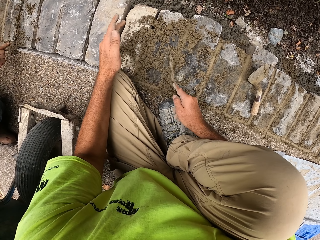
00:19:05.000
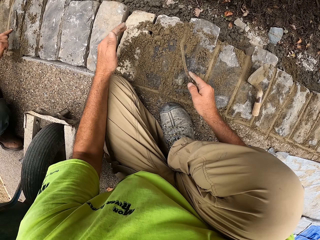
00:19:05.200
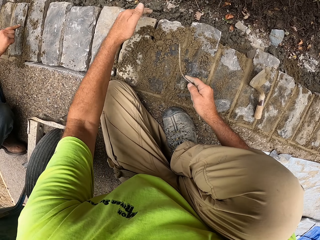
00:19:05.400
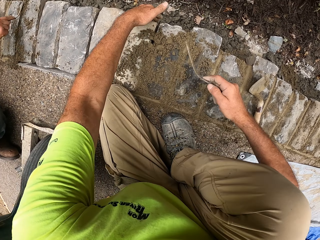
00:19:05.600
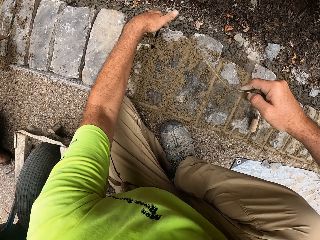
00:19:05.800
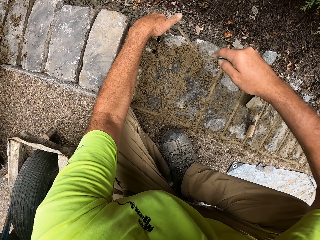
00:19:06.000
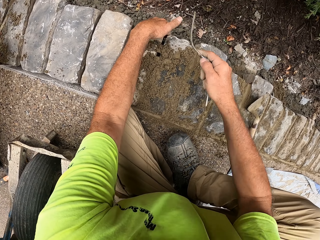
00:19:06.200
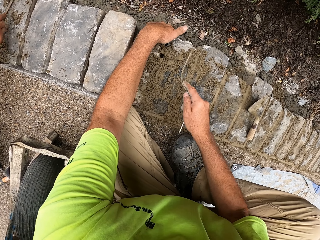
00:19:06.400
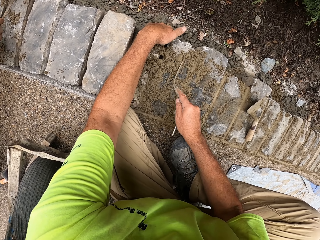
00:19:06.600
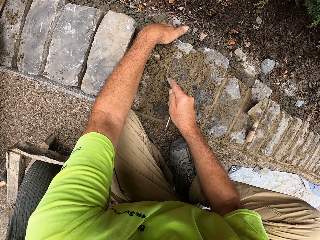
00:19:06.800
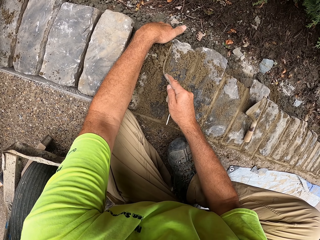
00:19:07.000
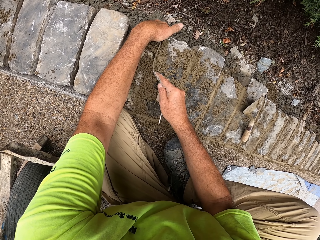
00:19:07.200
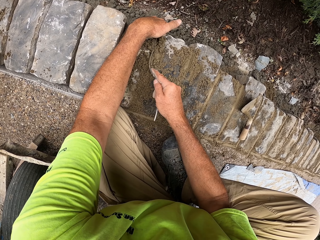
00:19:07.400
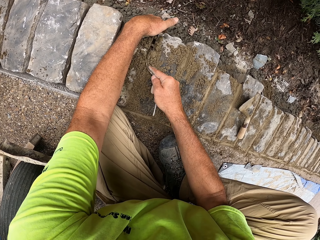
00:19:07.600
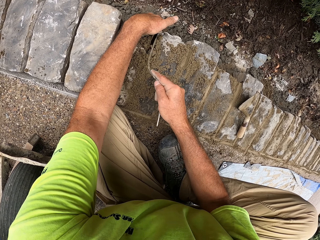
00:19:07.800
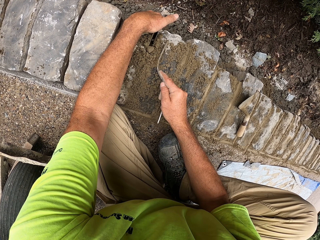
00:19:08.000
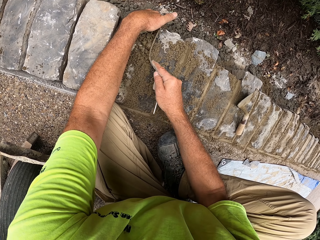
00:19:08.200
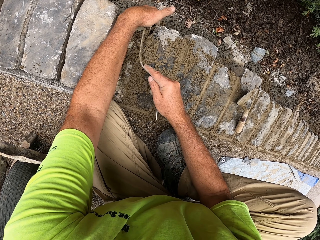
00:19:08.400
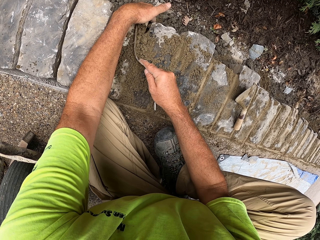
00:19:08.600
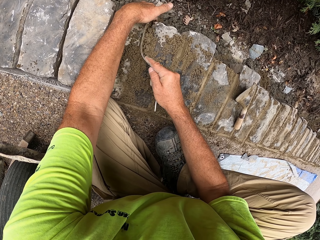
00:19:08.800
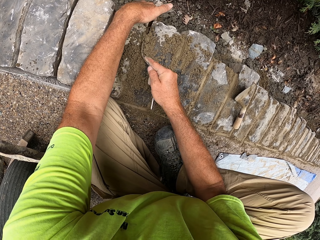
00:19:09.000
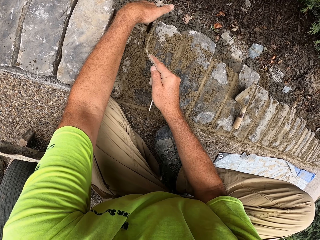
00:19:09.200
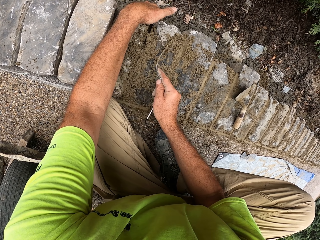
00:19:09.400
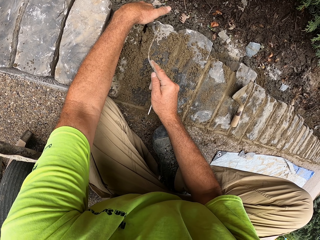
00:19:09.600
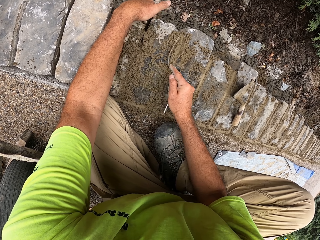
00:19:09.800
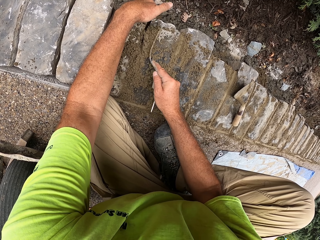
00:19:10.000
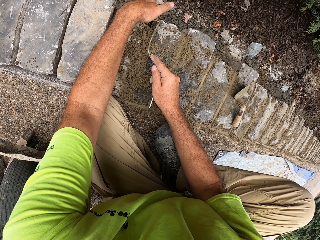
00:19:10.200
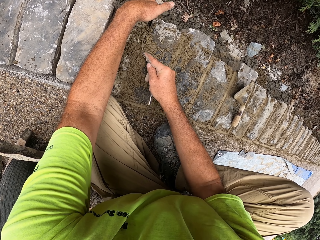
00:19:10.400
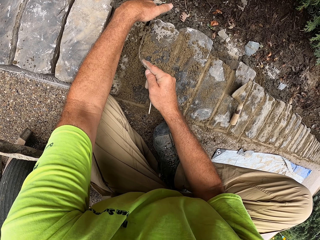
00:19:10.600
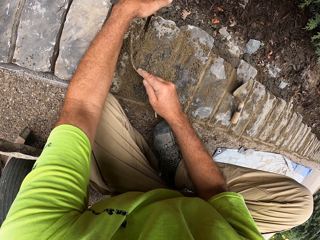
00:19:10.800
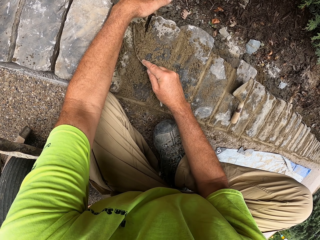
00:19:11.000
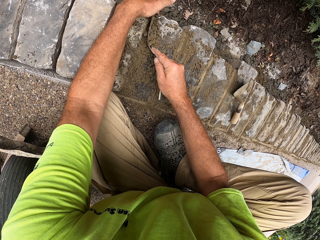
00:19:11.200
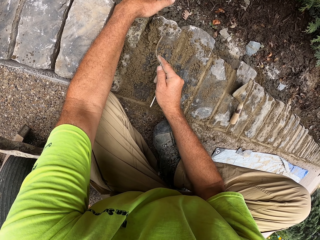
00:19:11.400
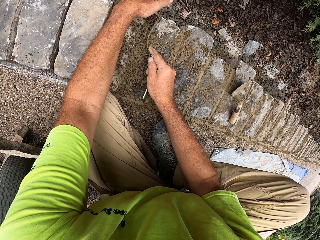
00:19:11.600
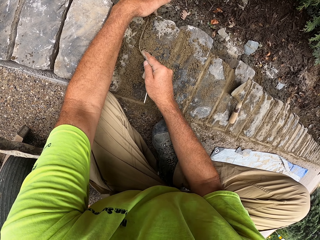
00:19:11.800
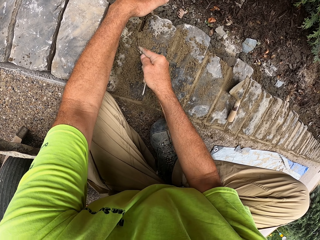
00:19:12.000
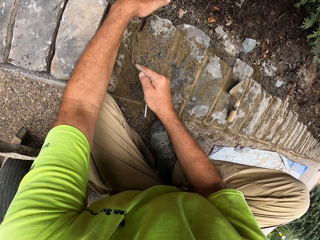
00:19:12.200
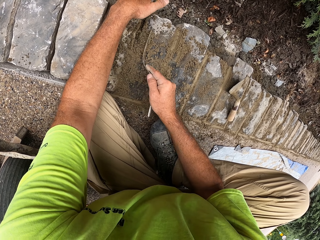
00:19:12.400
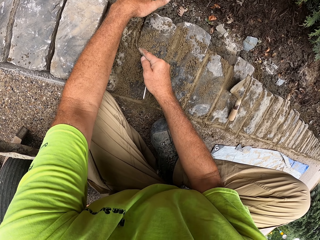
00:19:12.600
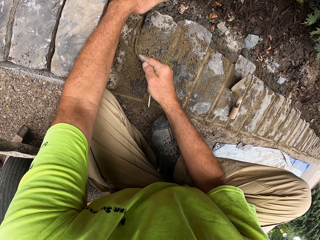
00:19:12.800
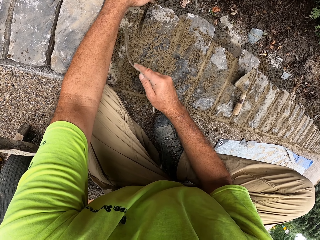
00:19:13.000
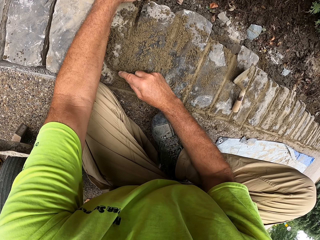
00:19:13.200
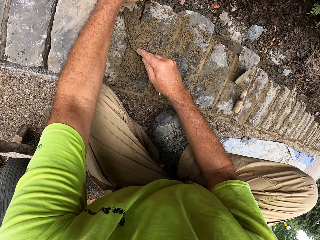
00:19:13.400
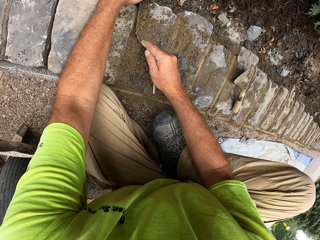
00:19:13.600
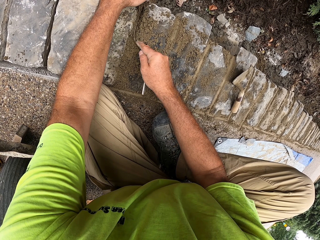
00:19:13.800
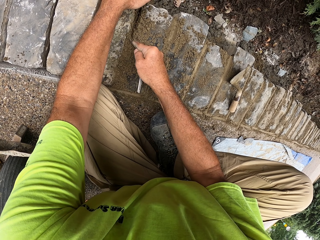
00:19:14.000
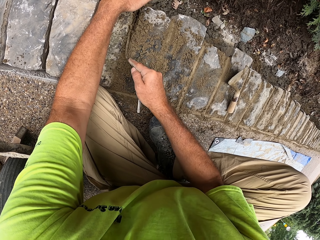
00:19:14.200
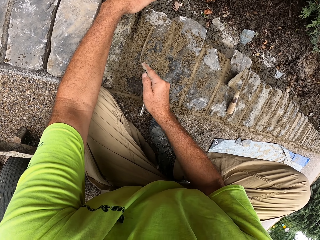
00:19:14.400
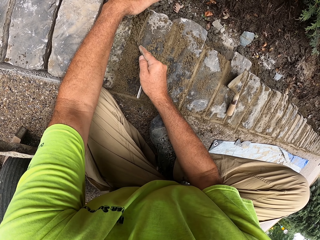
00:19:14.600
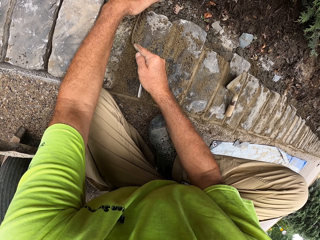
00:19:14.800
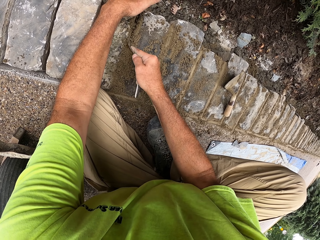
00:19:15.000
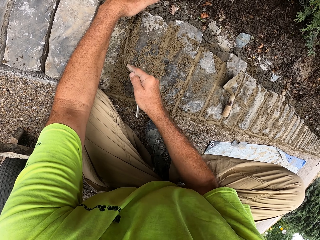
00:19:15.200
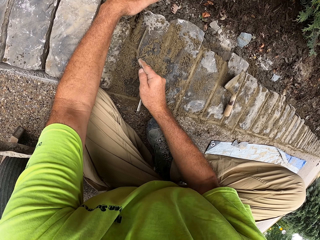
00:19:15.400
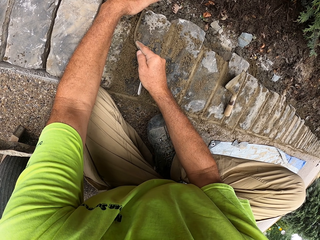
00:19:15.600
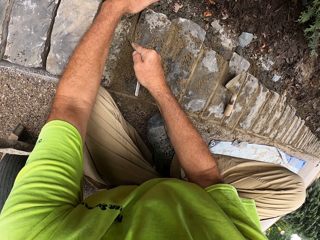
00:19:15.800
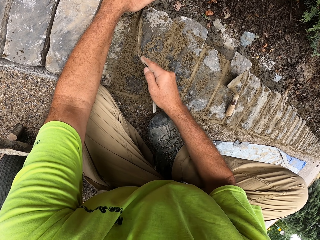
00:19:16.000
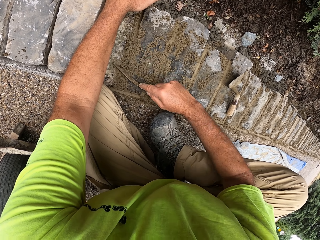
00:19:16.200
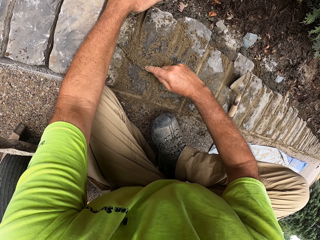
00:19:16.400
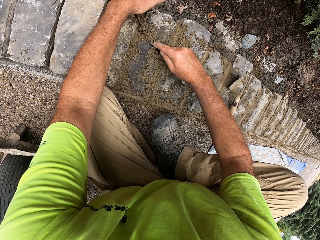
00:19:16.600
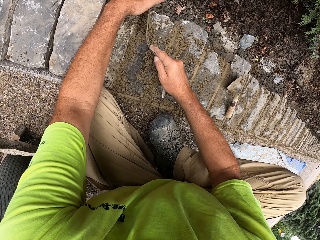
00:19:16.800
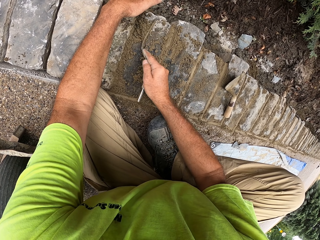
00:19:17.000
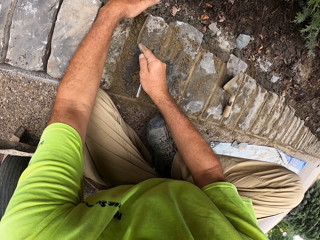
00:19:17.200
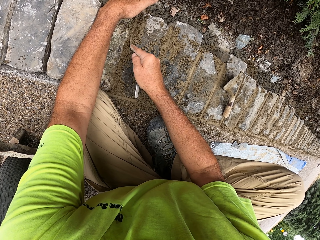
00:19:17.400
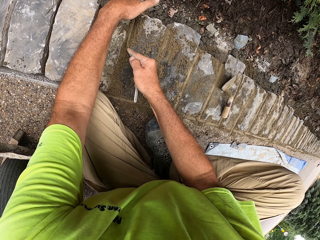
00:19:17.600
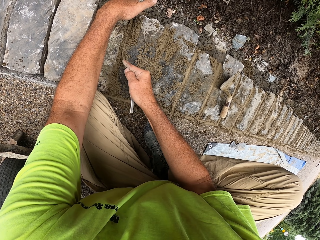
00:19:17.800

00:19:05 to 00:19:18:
The camera wearer holds the brick. They press the concrete with a trowel repeatedly.
